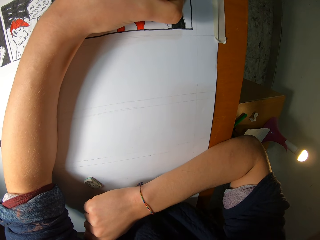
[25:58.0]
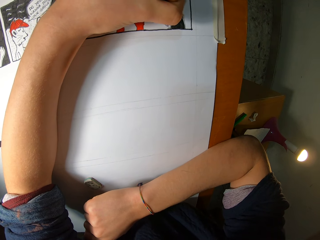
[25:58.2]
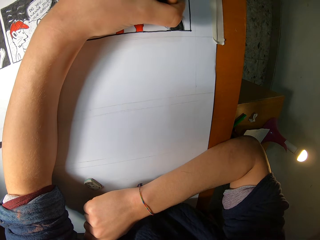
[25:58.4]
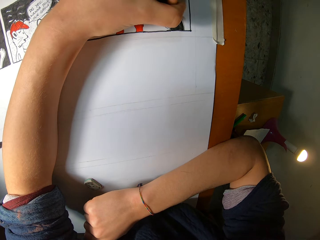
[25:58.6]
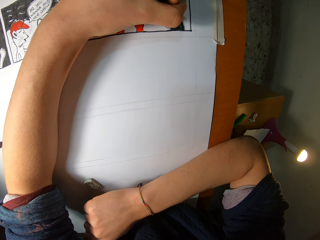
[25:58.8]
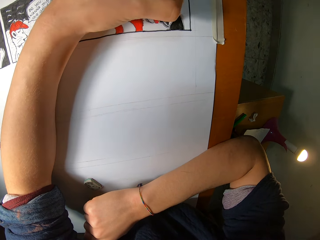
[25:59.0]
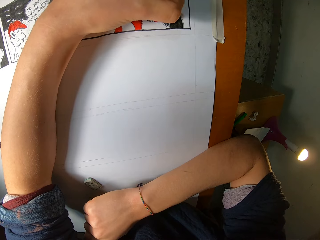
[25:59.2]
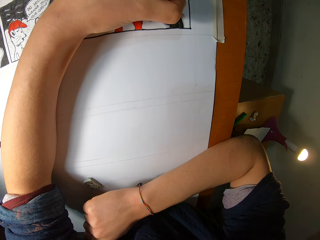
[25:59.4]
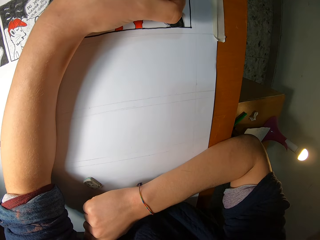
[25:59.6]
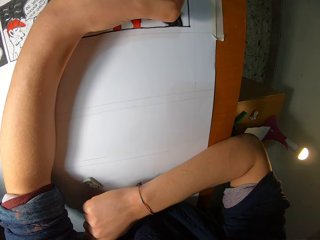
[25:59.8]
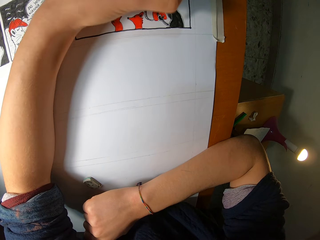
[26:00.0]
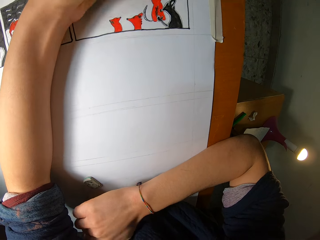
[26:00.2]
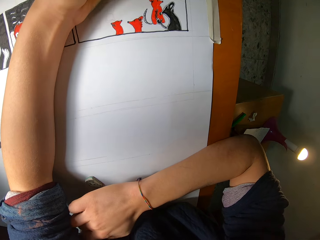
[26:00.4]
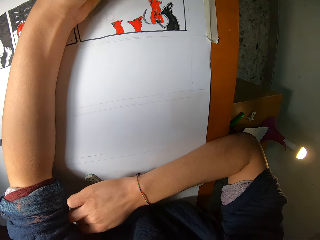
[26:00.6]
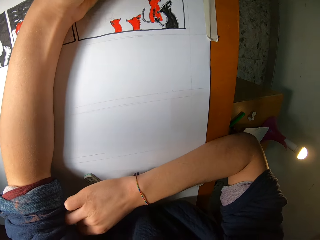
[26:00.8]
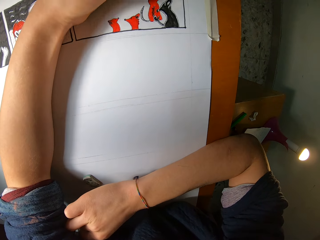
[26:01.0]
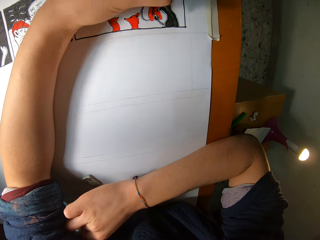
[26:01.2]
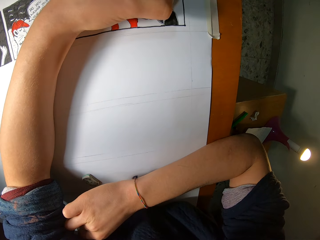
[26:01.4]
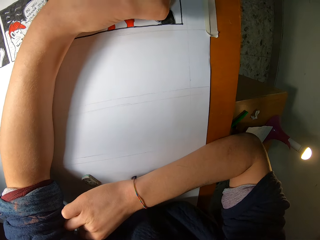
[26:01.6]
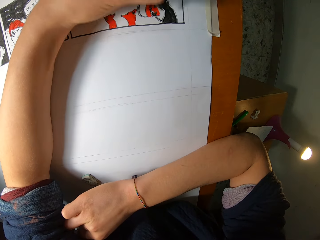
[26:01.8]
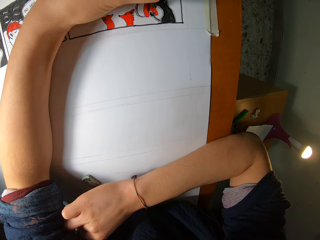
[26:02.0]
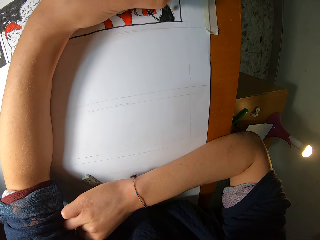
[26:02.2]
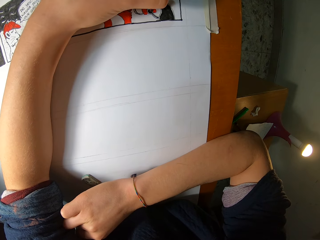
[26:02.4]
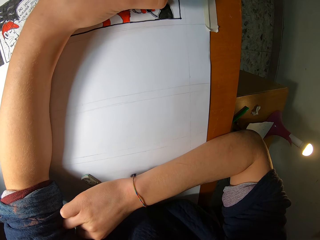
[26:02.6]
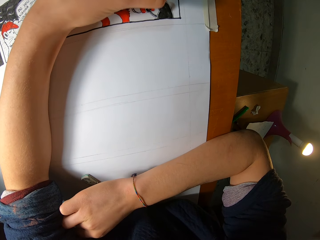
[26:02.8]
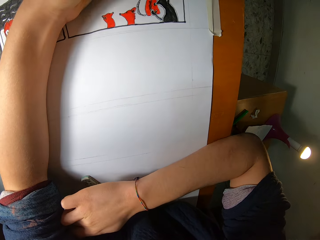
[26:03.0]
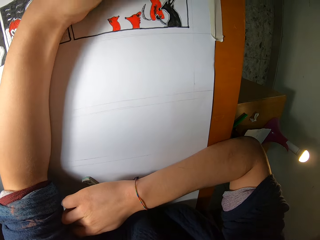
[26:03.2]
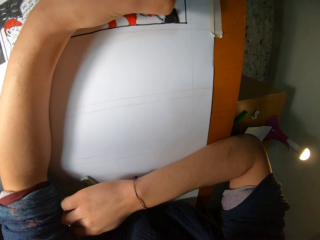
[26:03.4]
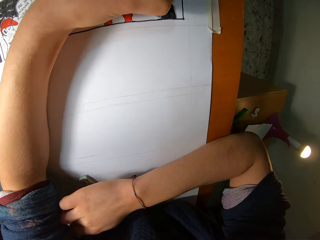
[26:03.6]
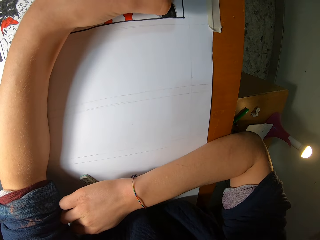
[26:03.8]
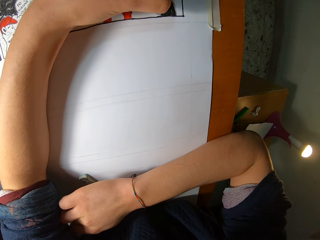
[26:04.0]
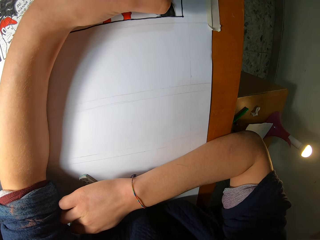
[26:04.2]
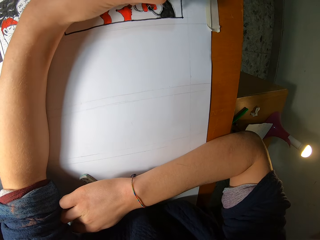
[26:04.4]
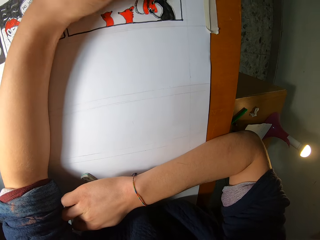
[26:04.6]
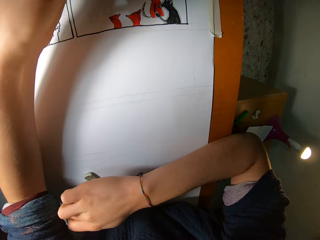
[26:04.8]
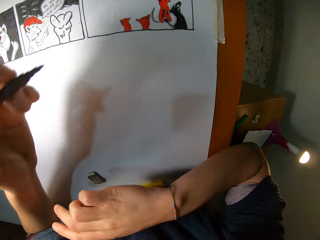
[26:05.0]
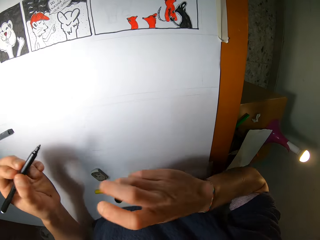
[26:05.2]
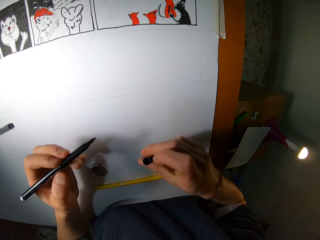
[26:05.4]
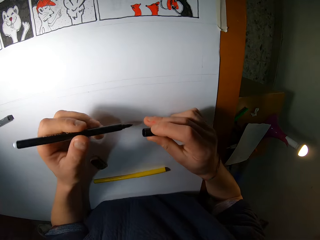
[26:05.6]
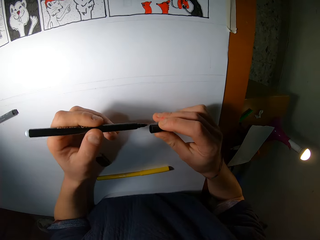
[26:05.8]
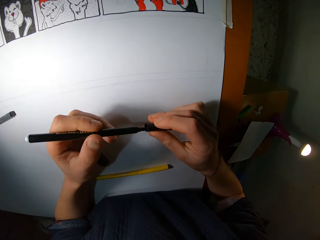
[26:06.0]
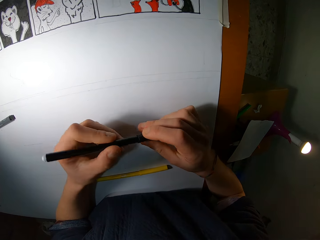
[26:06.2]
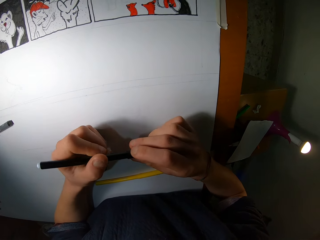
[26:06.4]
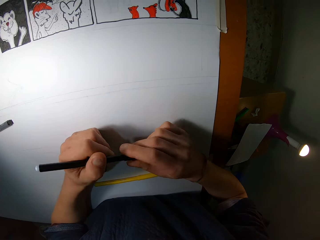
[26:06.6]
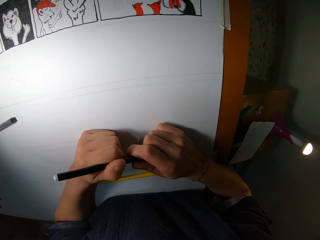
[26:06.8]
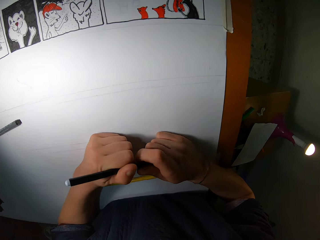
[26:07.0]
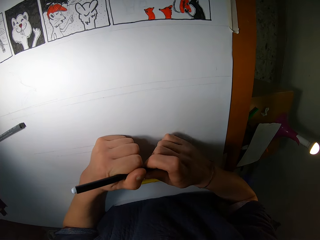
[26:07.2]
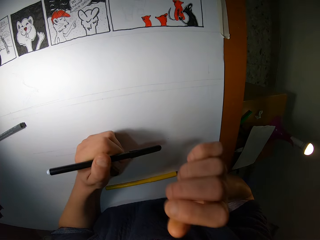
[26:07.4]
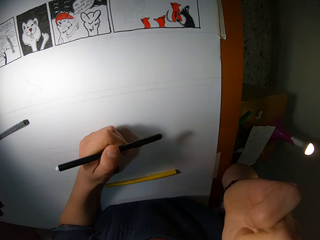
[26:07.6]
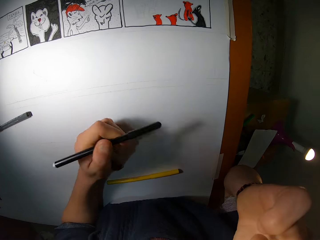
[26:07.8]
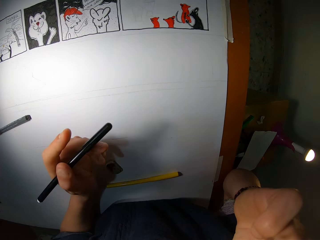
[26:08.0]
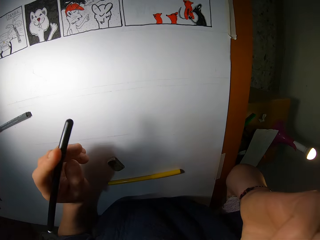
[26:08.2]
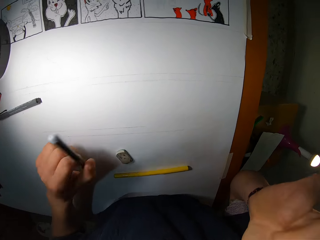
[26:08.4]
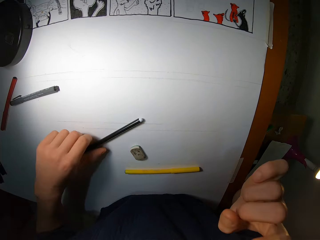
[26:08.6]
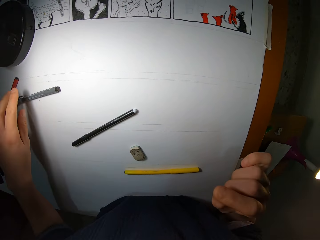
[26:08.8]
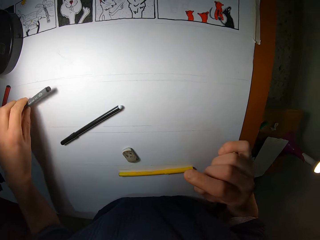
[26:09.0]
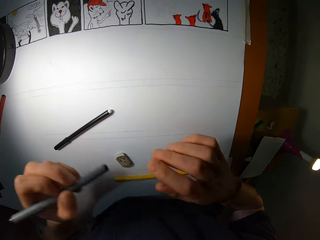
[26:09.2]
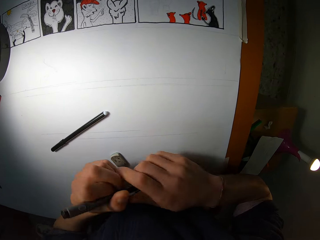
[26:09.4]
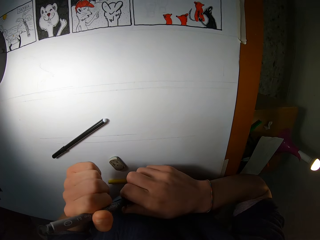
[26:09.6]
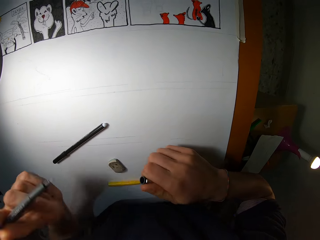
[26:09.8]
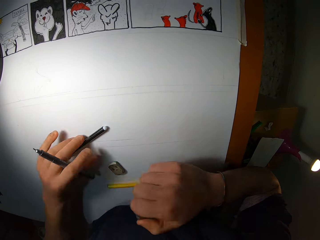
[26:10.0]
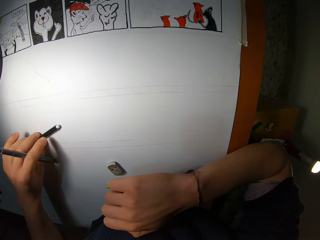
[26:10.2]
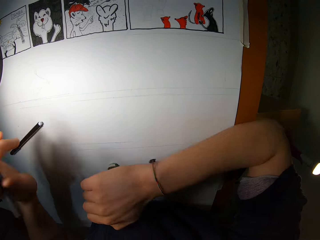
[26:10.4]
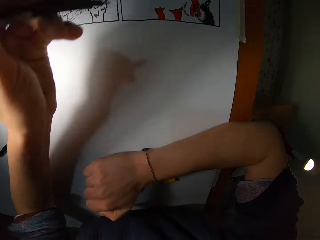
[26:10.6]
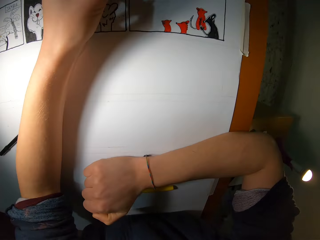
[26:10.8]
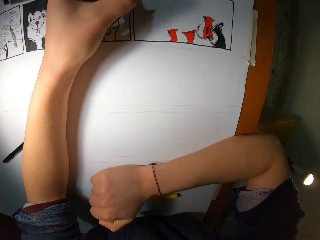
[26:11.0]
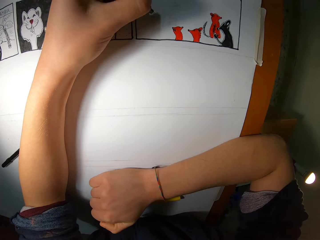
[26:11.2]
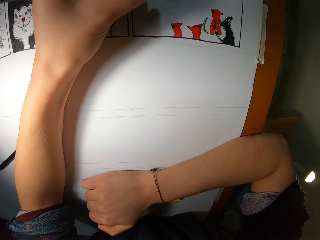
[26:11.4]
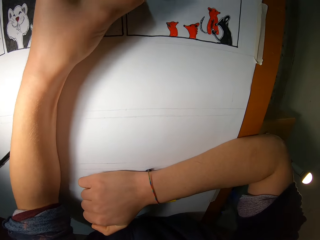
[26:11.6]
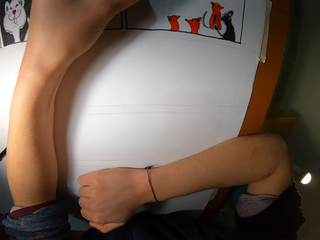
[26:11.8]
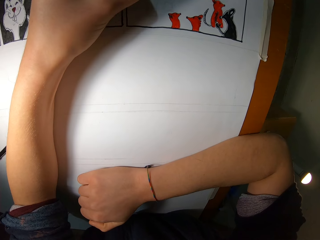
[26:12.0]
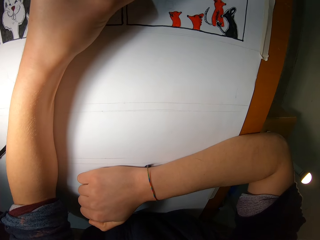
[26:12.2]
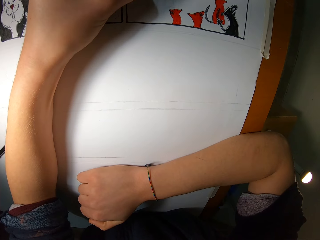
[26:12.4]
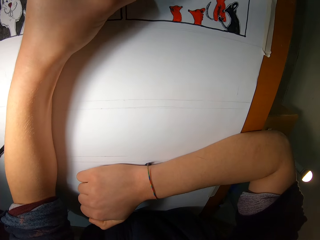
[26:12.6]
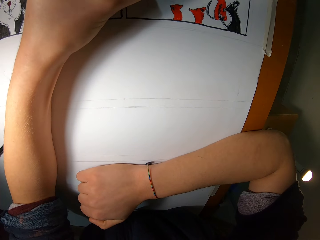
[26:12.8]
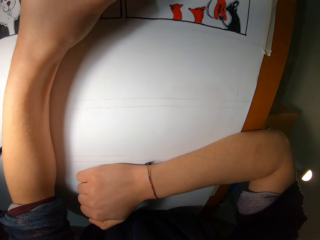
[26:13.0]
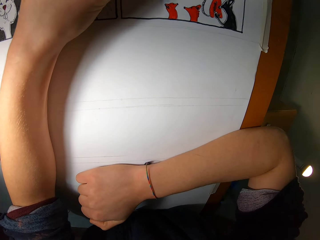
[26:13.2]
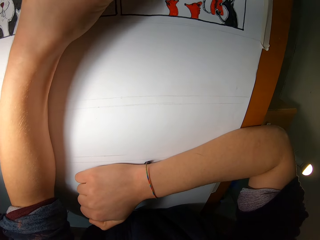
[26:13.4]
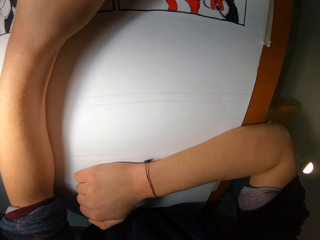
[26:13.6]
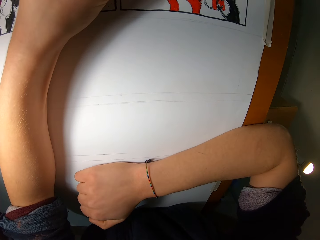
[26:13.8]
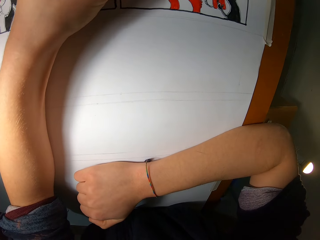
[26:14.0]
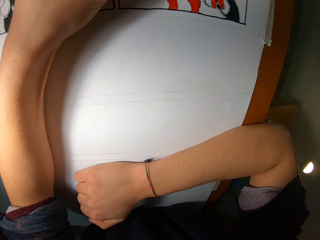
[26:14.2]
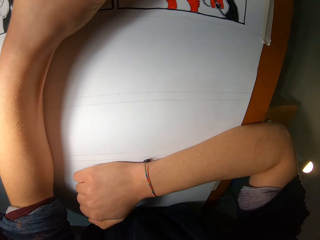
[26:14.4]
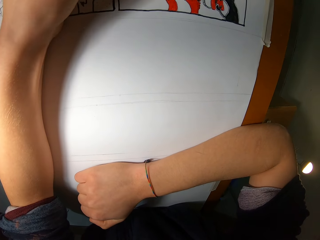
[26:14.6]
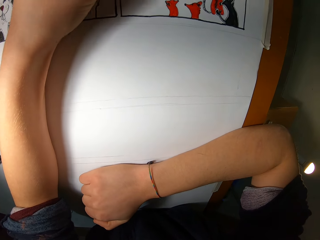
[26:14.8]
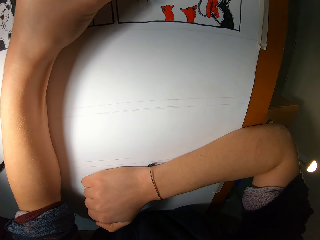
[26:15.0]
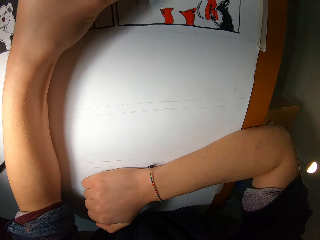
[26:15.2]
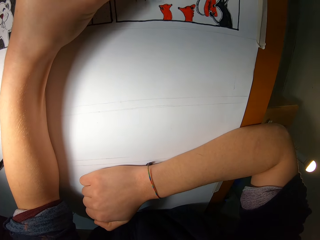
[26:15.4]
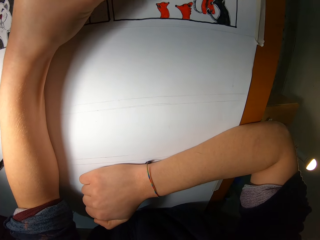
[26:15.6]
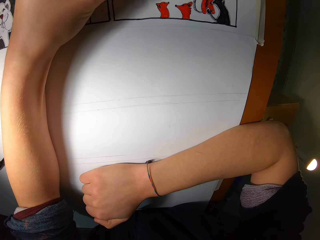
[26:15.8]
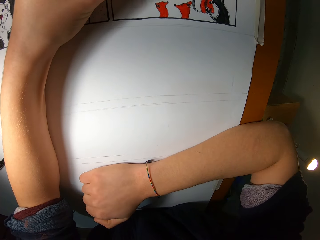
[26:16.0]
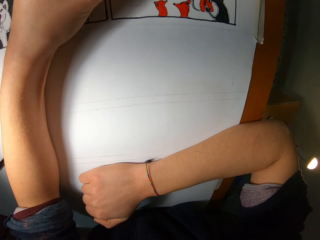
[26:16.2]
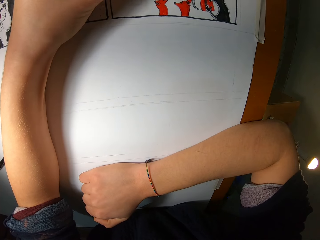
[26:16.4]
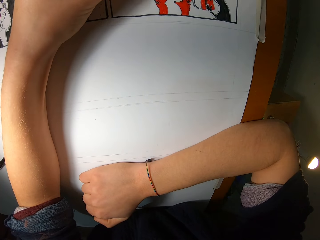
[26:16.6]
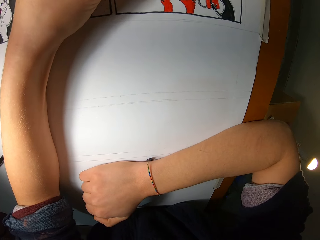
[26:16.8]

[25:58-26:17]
The camera wearer inserts the cover into the color pen with his right hand. He fixes the camera. He drops the color pen on the table with his left hand. He picks up the pigment liner from the table with his left hand. He removes the pigment liner from the cover with his left hand. He moves the color marker on the table with his left hand. He draws on the paper on the table with the pigment liner in his left hand.

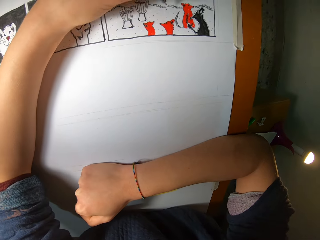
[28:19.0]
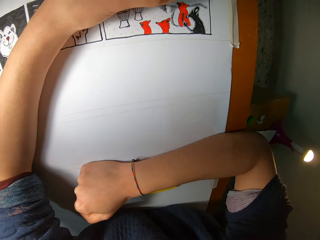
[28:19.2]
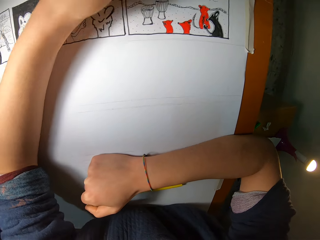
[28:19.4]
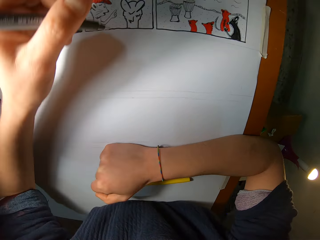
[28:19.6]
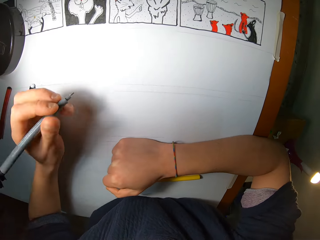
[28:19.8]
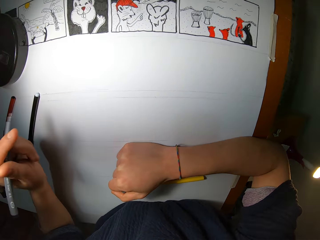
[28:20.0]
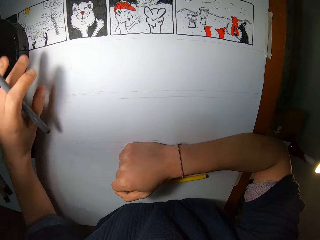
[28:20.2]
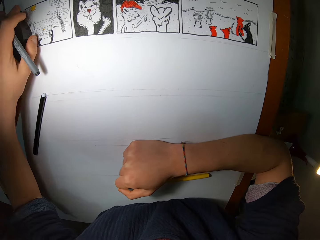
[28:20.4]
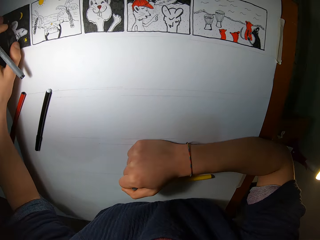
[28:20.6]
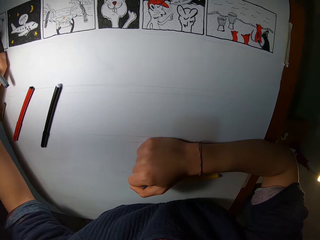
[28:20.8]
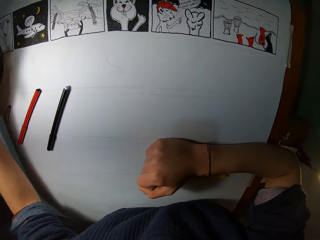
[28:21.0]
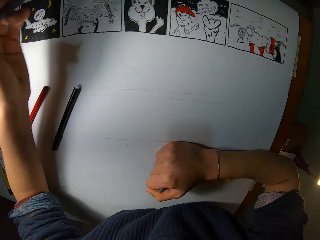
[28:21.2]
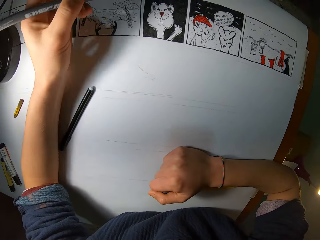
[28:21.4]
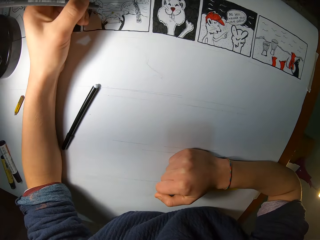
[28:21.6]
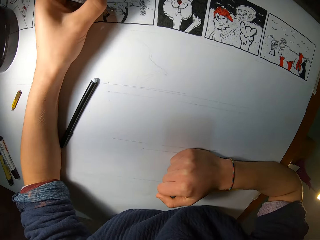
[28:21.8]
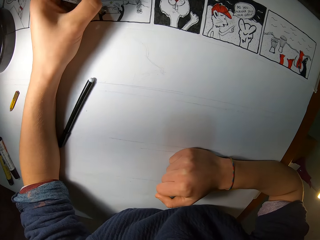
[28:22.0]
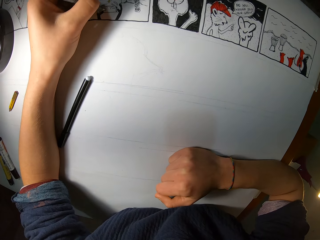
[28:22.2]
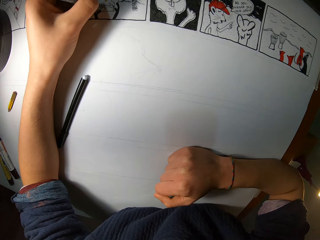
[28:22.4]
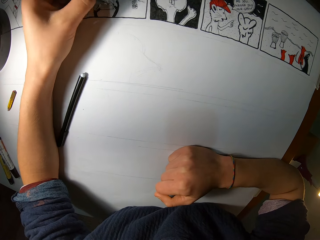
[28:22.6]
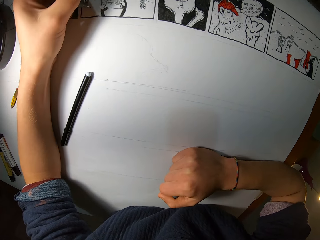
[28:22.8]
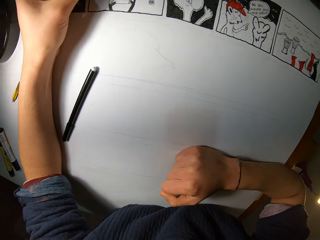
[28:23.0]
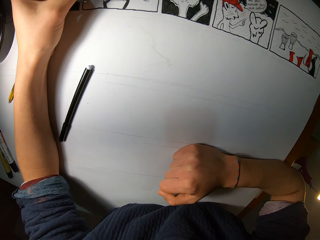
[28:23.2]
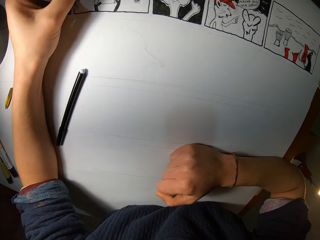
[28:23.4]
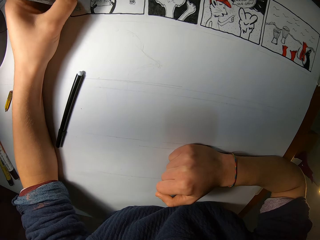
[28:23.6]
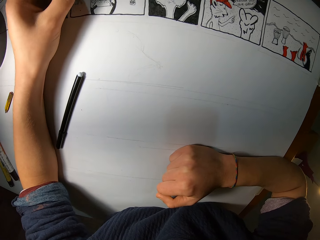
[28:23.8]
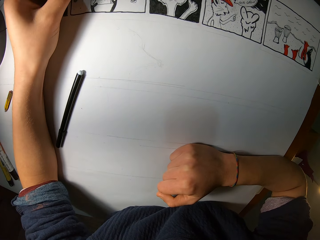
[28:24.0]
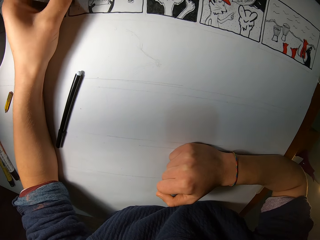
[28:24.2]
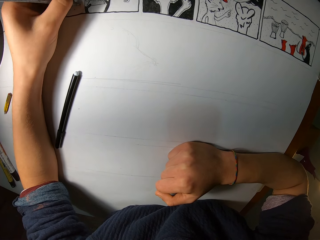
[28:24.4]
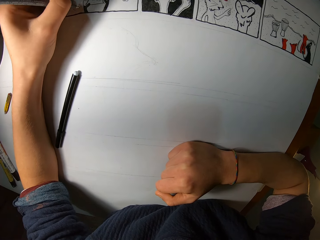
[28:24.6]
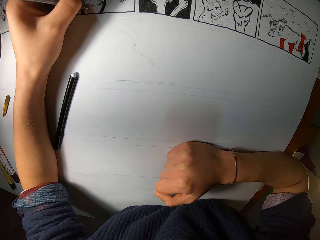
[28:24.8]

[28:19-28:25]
The camera wearer moves a container on the table with her left hand. She checks on the drawing paper. She draws on the sheet of paper with the color pen in her left hand.
